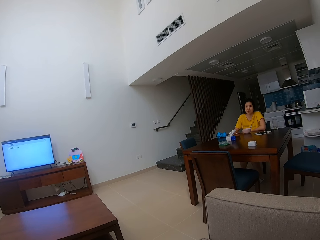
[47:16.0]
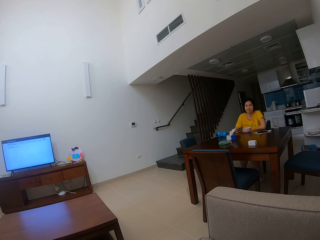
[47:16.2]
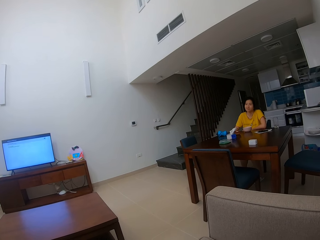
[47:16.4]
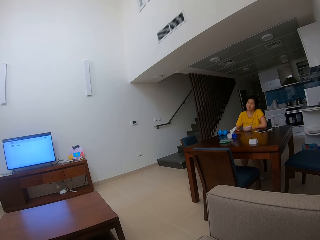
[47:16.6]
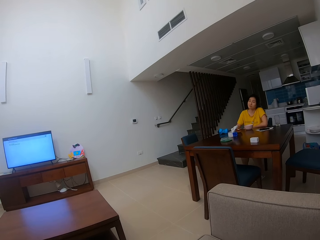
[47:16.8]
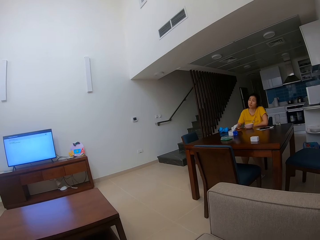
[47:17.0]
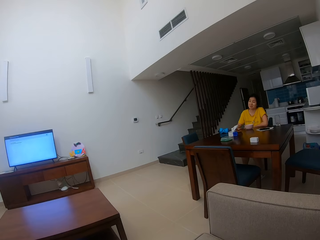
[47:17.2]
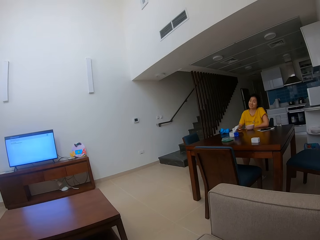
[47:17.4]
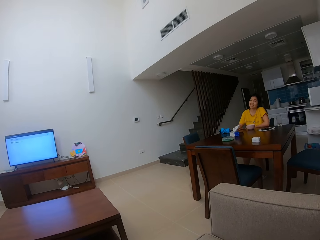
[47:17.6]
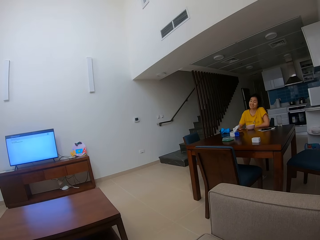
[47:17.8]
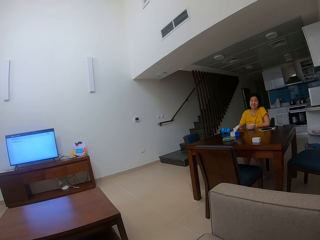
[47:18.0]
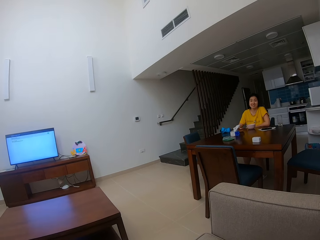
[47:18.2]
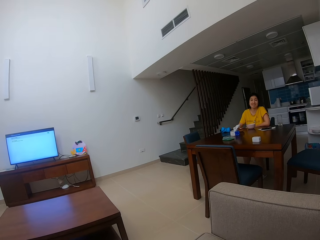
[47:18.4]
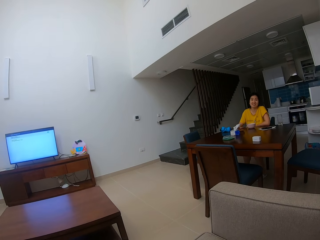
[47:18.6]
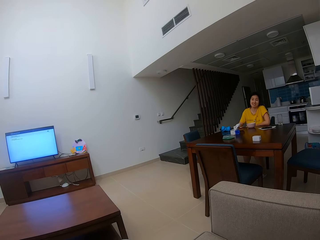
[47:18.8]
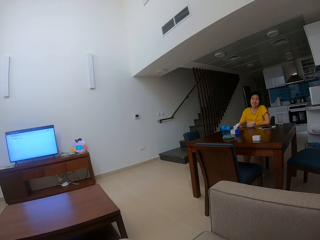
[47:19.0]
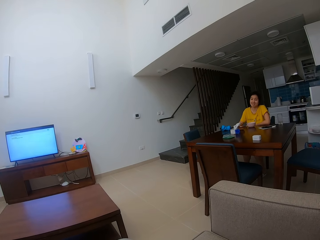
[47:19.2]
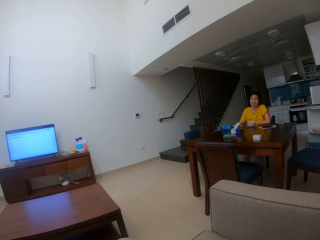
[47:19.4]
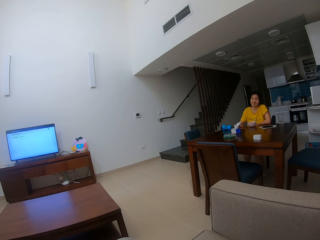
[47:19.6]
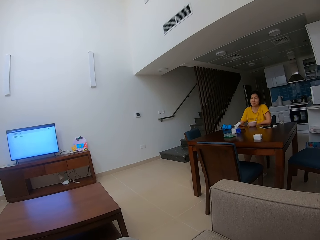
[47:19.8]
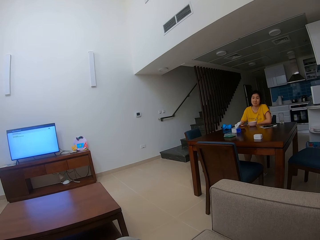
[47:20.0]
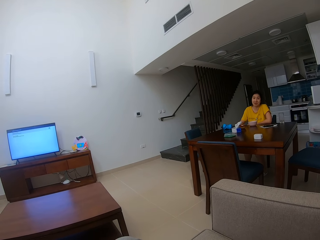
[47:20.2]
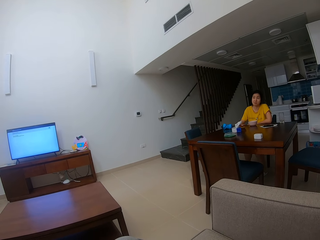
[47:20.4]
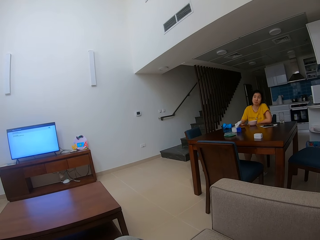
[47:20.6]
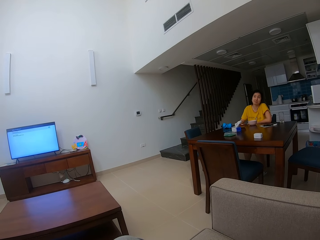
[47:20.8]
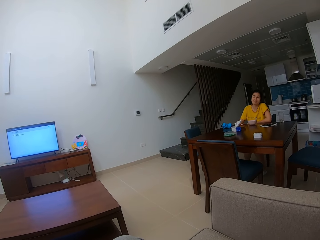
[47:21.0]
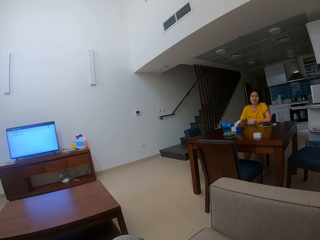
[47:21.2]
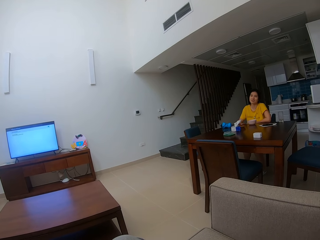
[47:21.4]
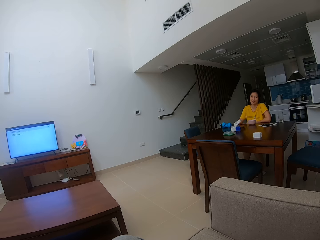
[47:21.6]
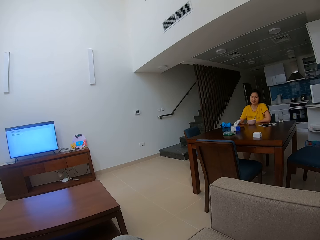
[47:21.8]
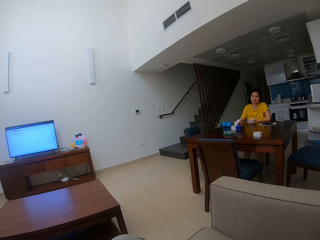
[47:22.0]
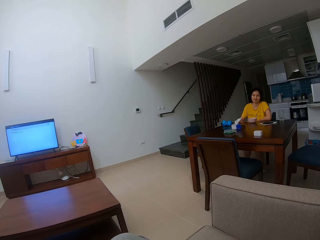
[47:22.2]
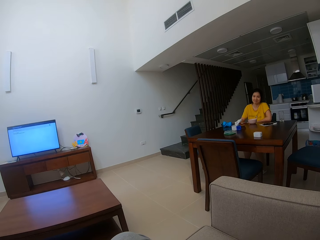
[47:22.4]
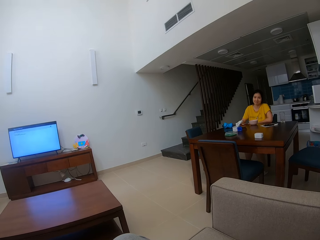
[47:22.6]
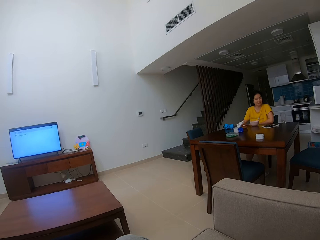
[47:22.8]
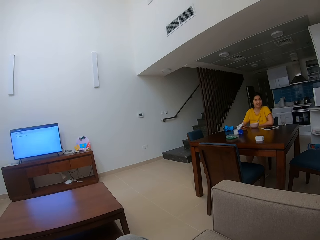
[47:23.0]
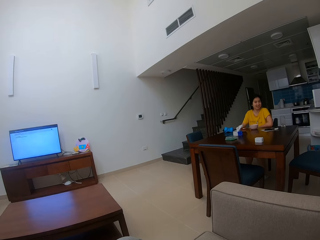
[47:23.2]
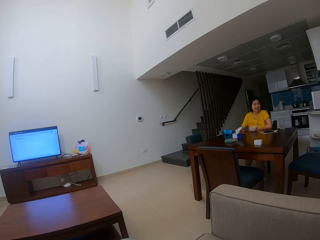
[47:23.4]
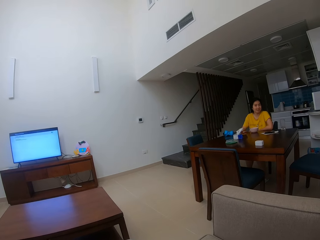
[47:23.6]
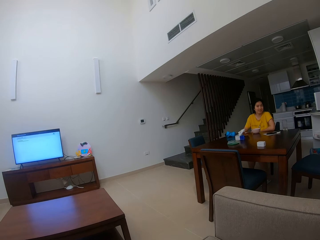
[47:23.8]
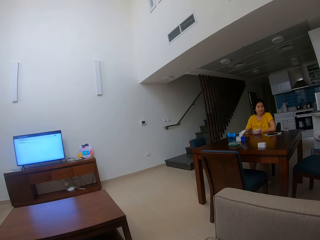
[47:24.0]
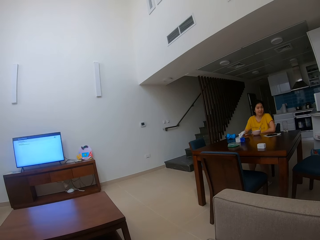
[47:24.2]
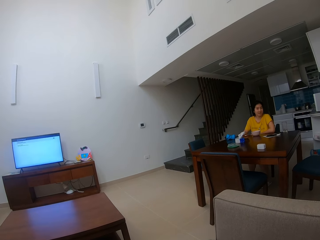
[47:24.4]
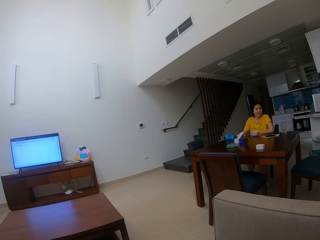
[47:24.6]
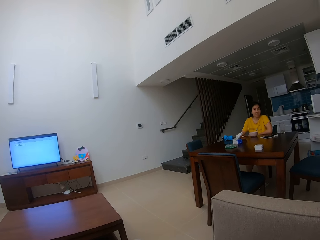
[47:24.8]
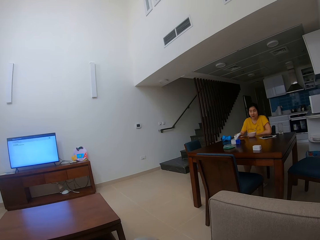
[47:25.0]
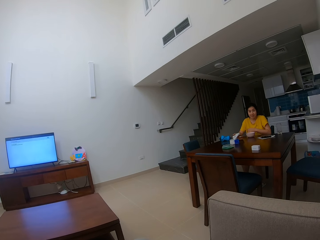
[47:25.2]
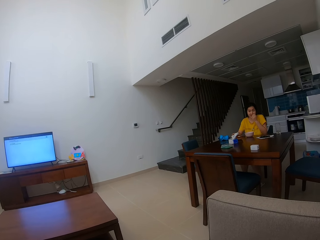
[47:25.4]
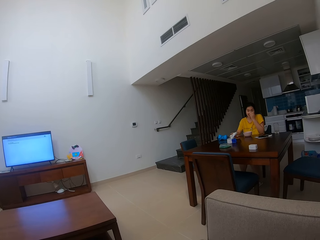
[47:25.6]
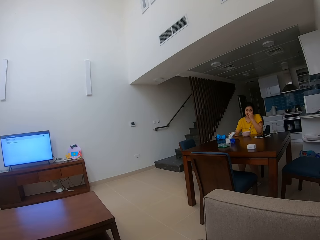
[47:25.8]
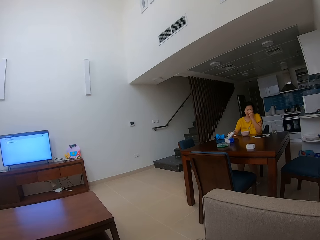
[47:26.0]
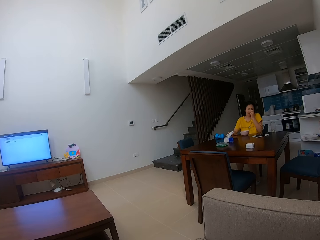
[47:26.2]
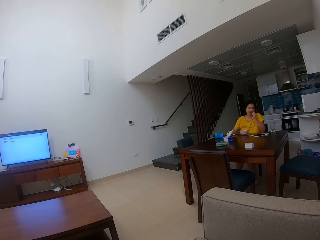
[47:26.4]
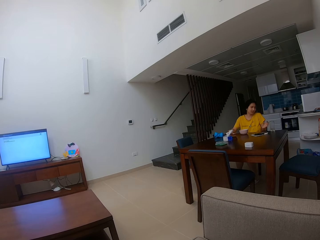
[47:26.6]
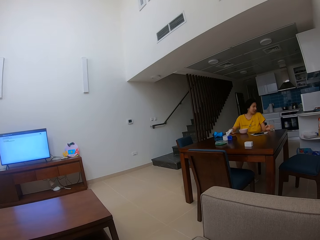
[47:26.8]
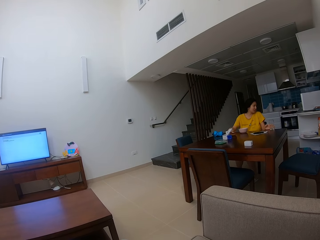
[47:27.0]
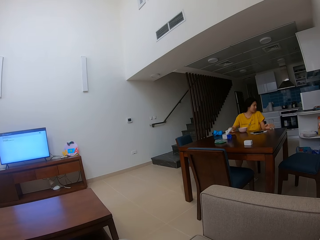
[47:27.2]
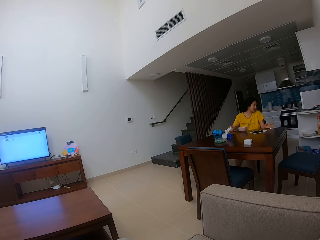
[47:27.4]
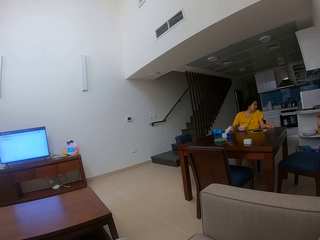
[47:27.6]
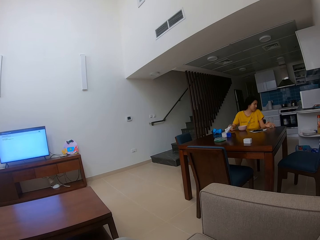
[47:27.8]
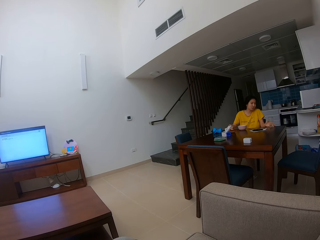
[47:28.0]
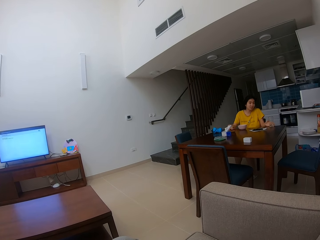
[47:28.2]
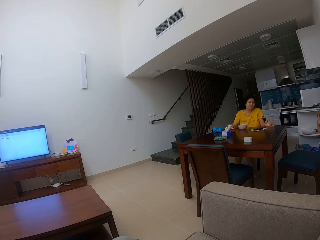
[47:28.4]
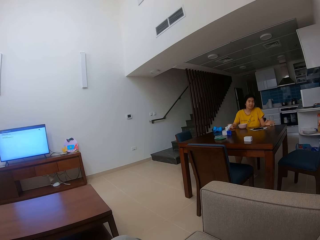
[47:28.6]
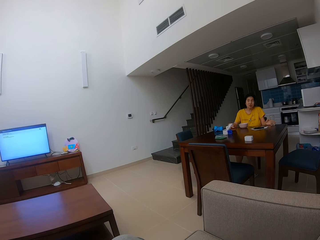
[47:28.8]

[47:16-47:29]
The woman touches her face and stares around.

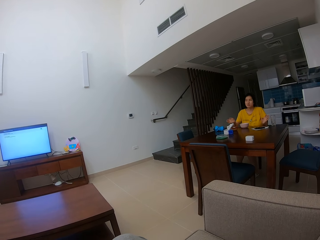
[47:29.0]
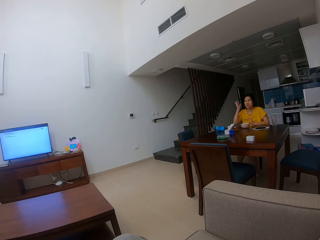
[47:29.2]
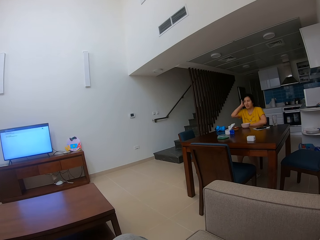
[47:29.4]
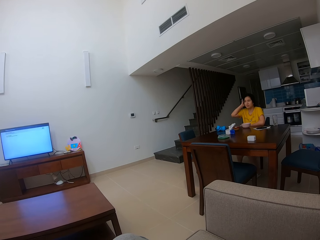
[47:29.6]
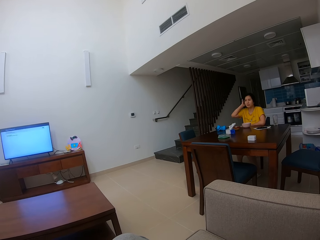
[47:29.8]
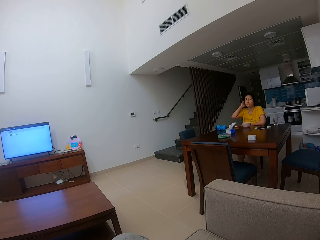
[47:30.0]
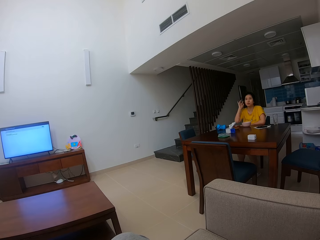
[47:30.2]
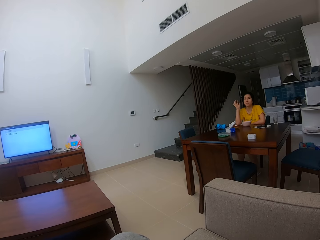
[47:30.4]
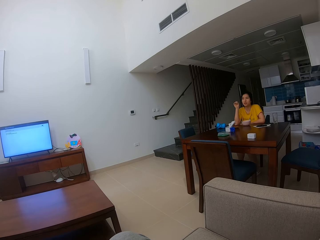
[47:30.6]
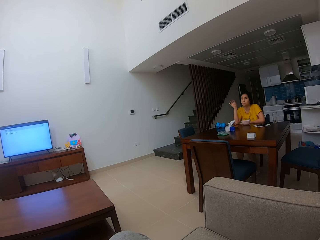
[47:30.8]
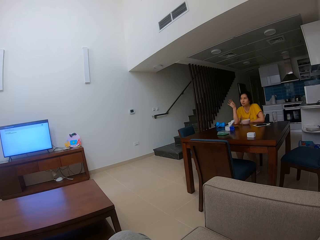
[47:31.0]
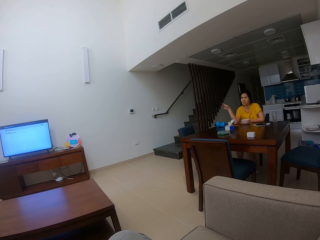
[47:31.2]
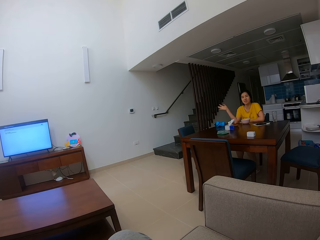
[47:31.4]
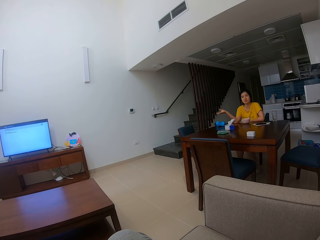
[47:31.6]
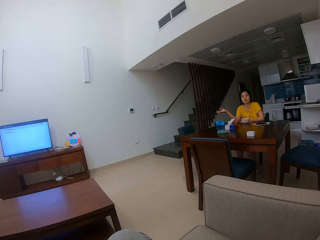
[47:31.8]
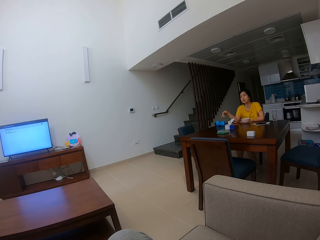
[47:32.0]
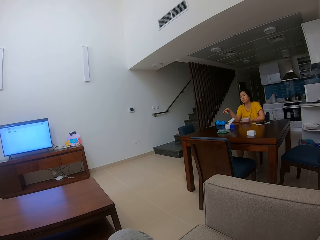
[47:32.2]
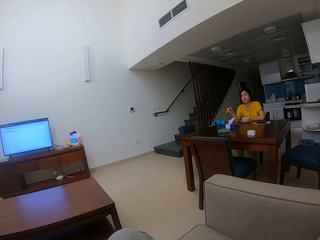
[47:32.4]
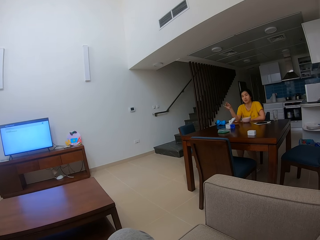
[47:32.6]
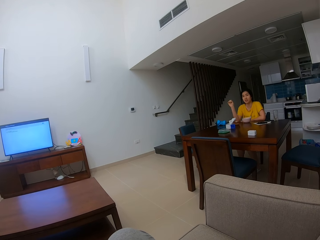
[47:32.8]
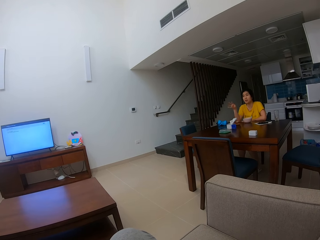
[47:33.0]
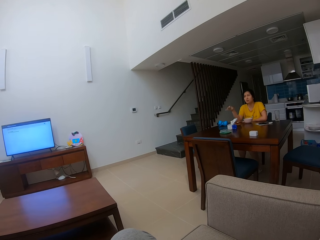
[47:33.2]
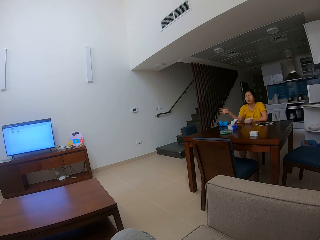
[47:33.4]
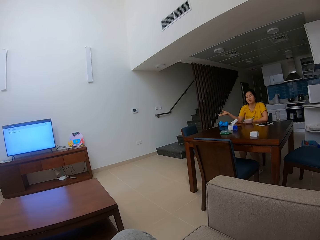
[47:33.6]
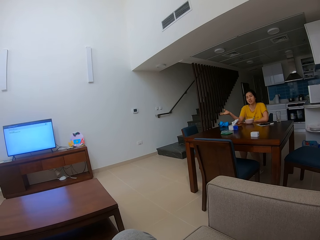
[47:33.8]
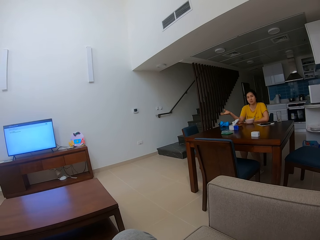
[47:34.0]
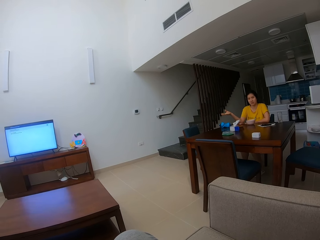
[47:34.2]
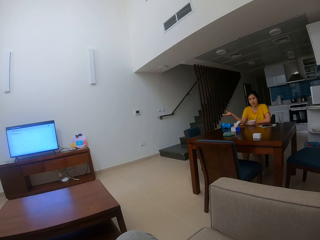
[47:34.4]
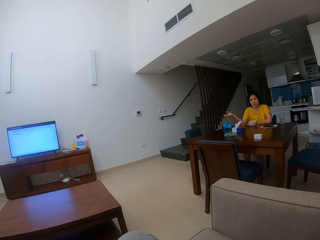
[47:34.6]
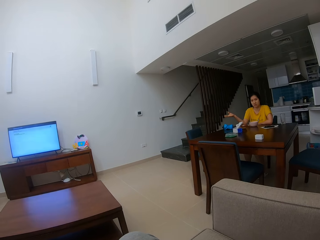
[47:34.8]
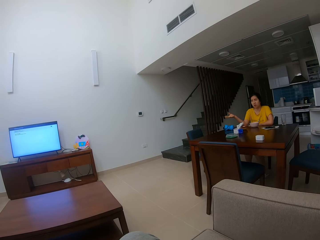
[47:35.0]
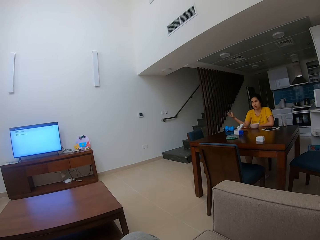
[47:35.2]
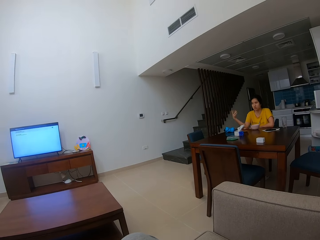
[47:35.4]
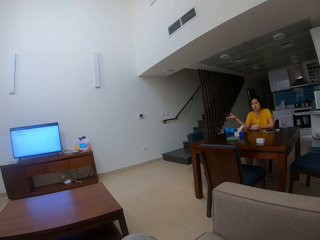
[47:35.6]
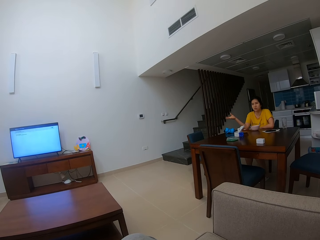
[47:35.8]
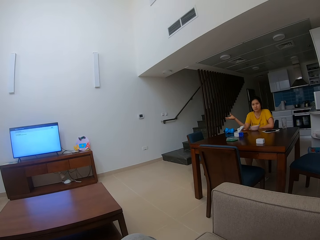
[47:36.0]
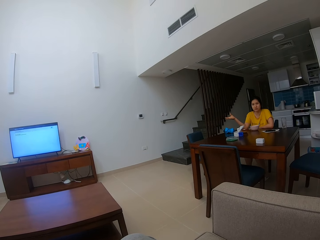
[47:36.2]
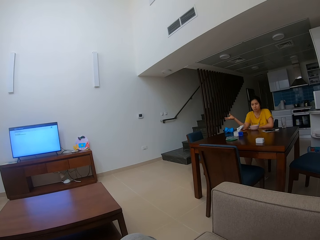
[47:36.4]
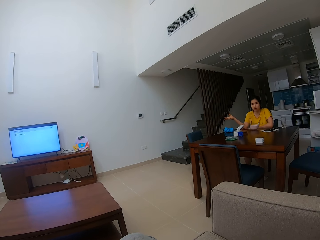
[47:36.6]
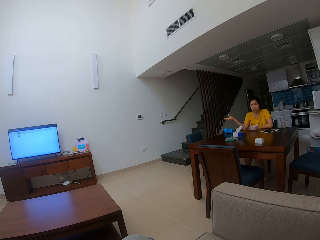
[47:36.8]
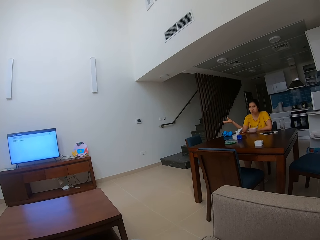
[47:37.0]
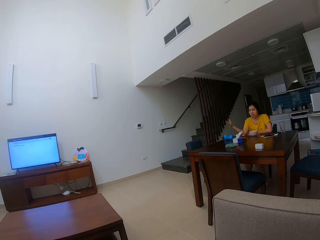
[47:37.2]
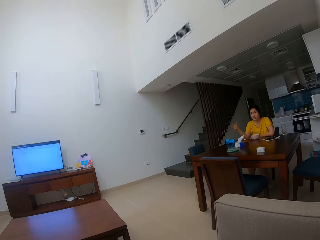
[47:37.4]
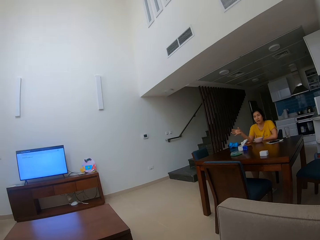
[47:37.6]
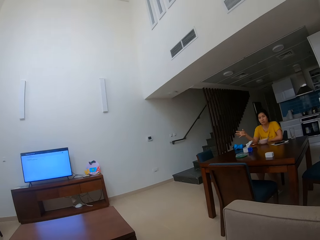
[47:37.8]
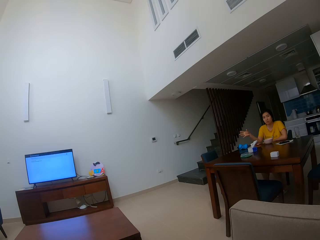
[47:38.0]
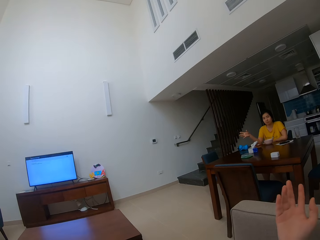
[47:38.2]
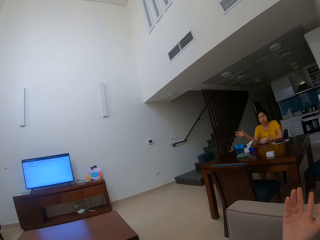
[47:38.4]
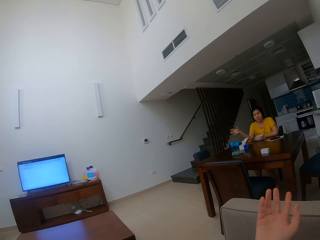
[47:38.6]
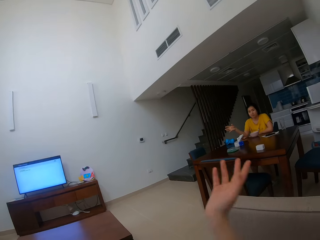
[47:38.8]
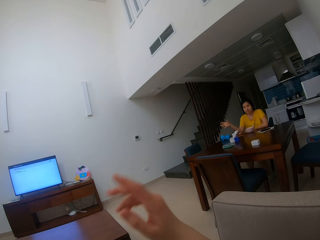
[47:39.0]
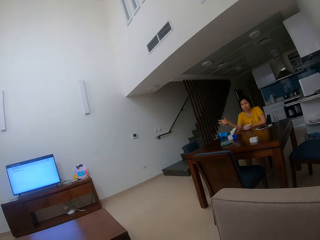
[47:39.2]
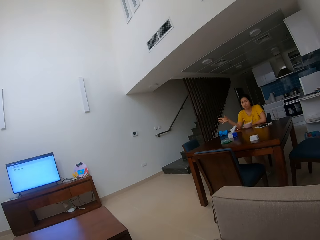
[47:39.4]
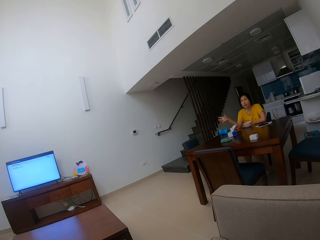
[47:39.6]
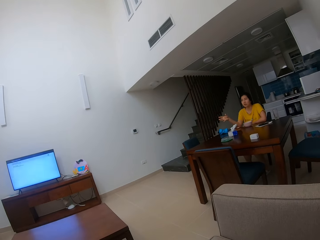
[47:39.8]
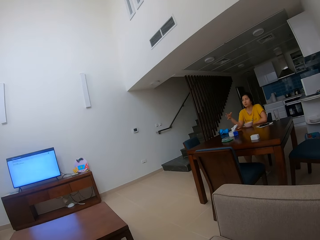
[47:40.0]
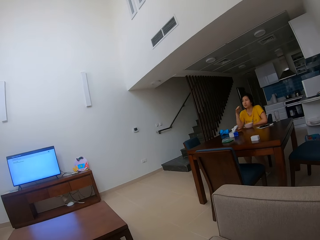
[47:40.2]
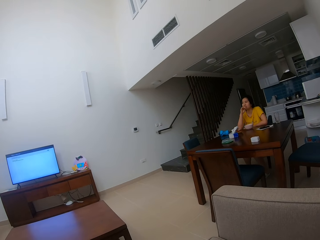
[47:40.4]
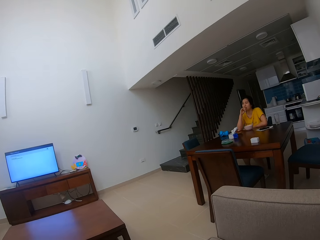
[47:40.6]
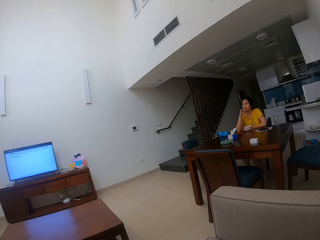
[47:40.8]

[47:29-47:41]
The woman touches her head, shakes the hand, and makes gestures. The camera wearer raises the hand and makes gestures. The woman touches herself.
